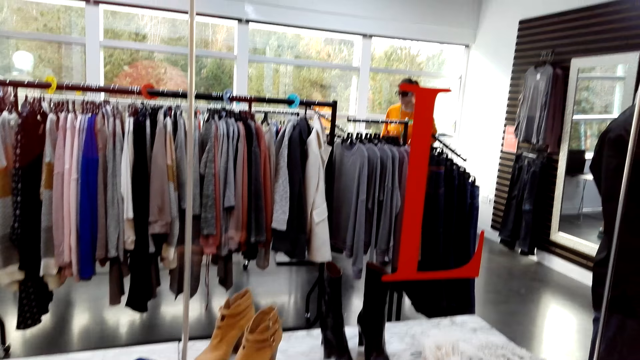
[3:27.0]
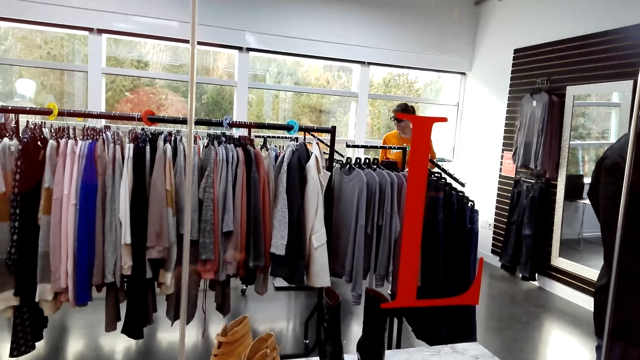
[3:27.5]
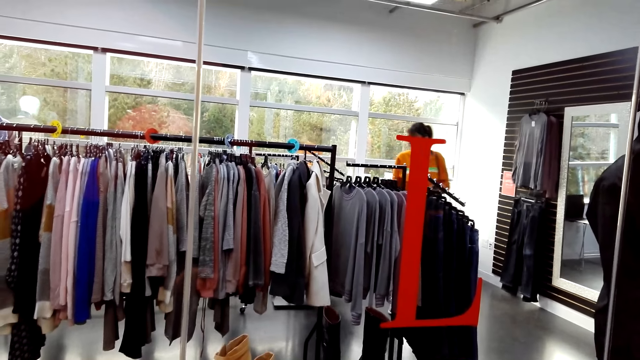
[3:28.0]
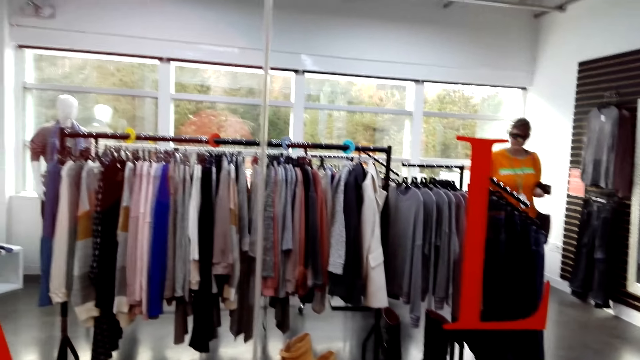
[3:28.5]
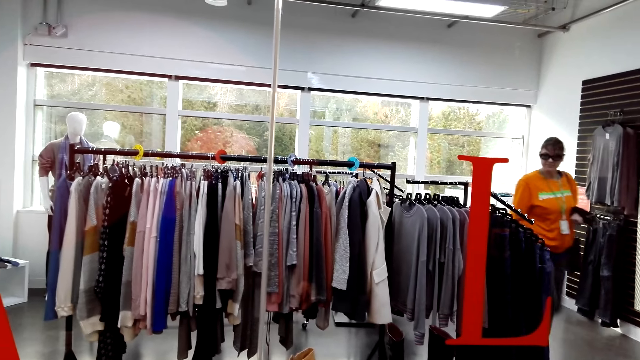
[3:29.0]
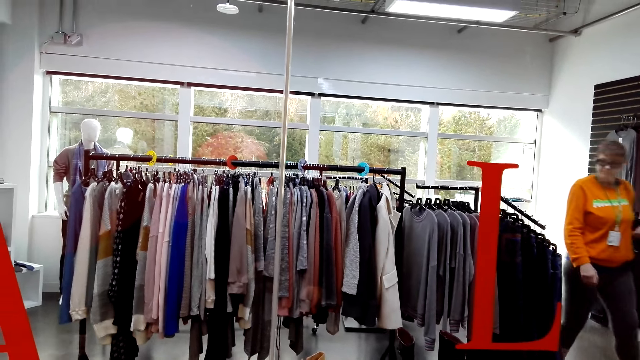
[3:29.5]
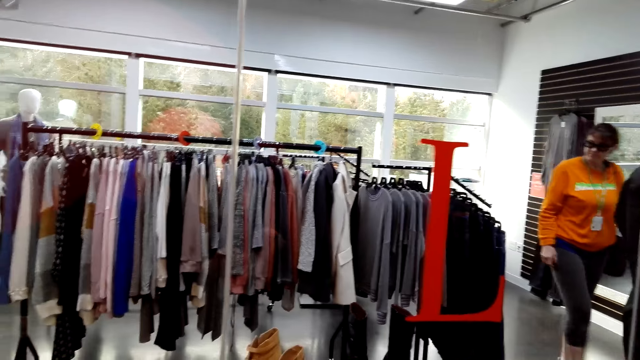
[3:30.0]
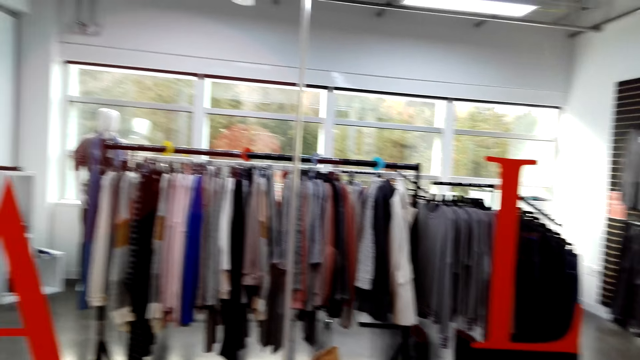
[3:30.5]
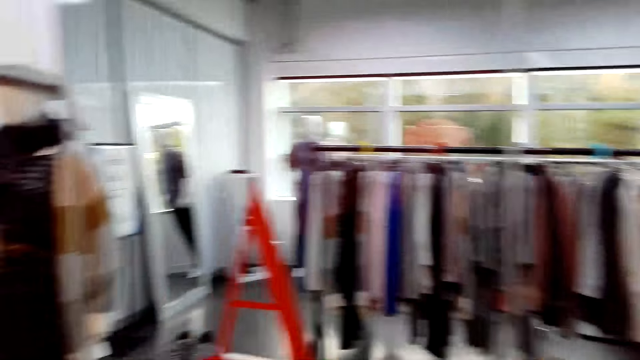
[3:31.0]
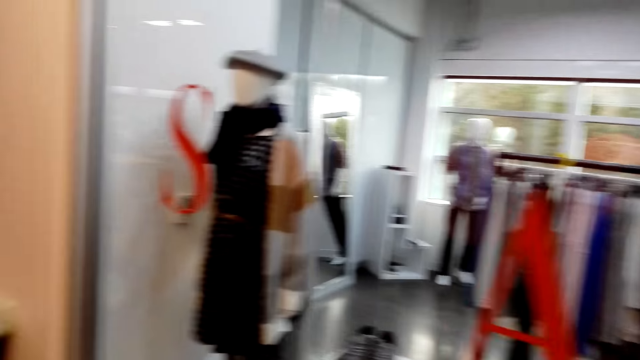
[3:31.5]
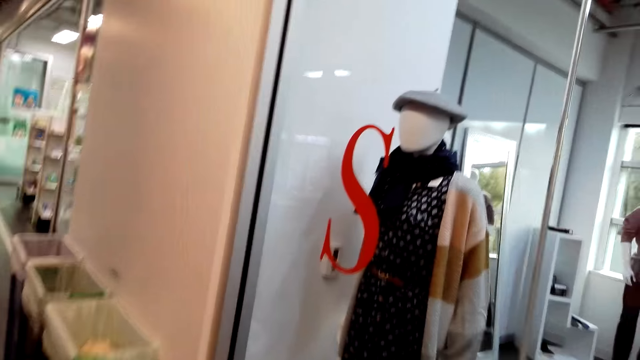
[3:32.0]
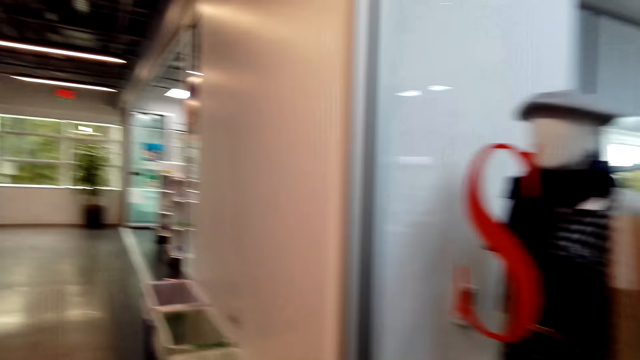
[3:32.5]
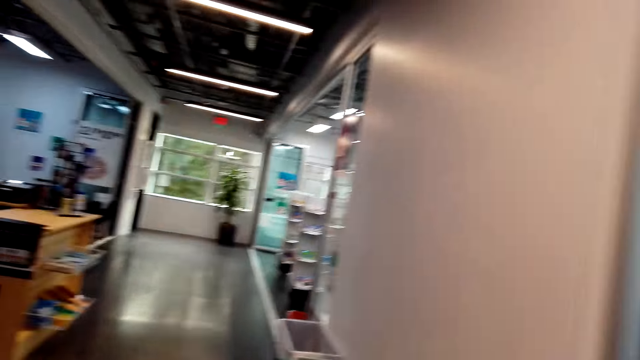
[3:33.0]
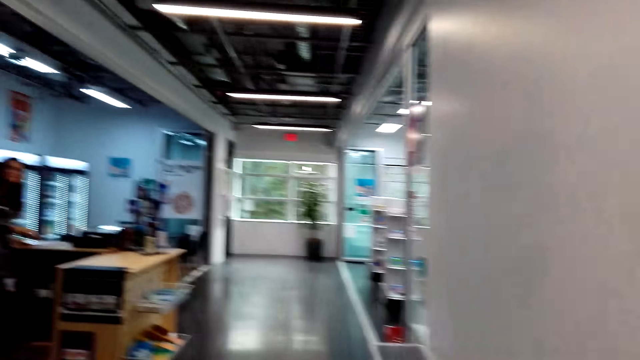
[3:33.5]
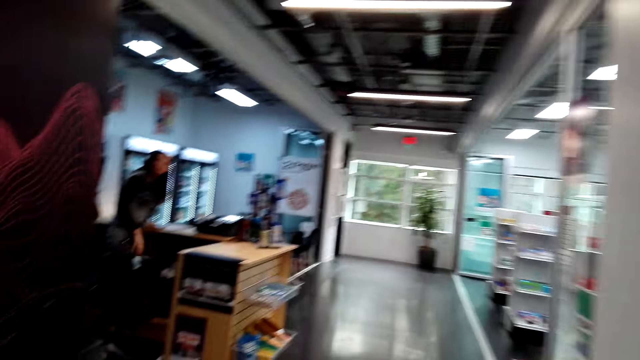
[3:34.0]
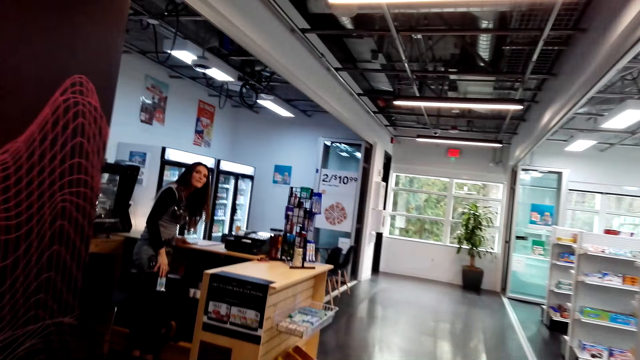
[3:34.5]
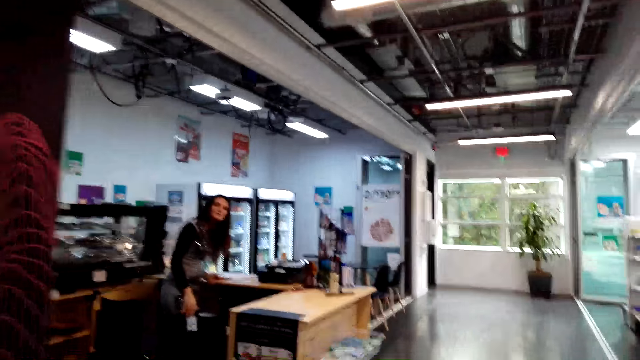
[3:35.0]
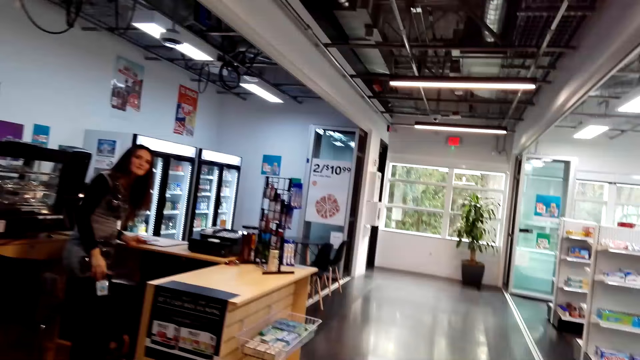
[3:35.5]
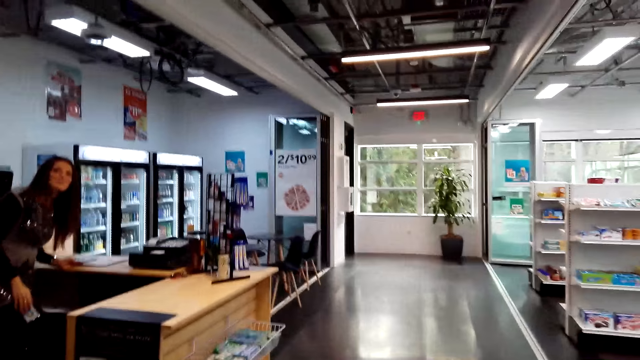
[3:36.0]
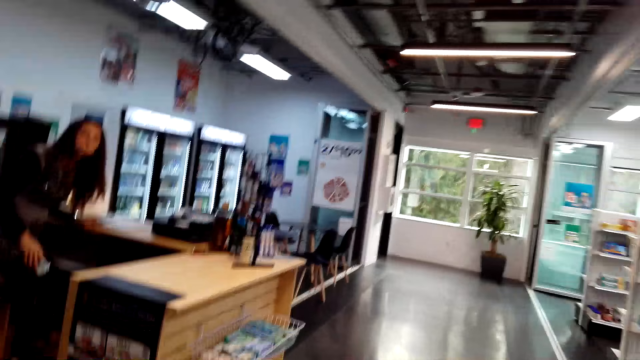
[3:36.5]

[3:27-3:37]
The camera wearer turns around. A woman converses. The camera wearer walks around the supermarket.

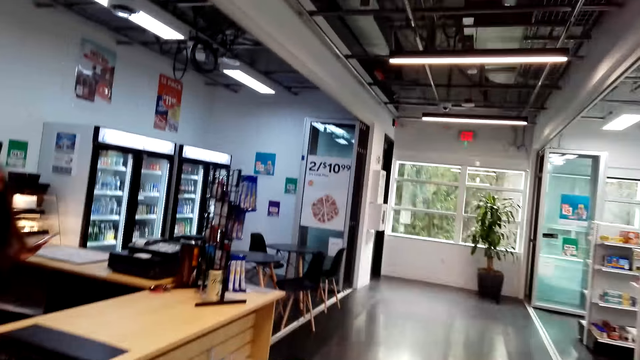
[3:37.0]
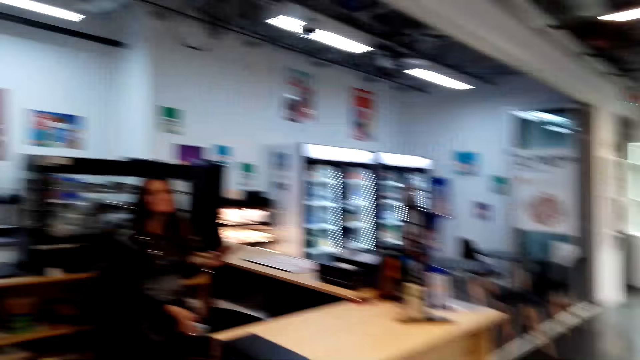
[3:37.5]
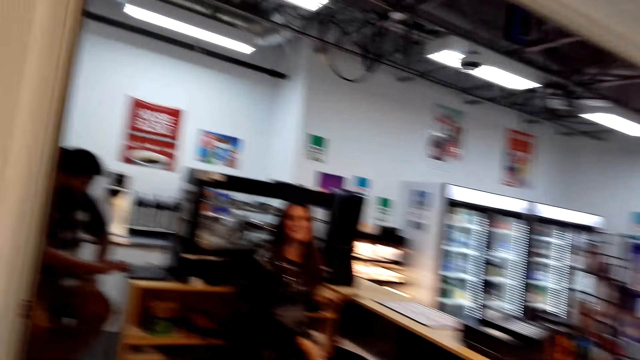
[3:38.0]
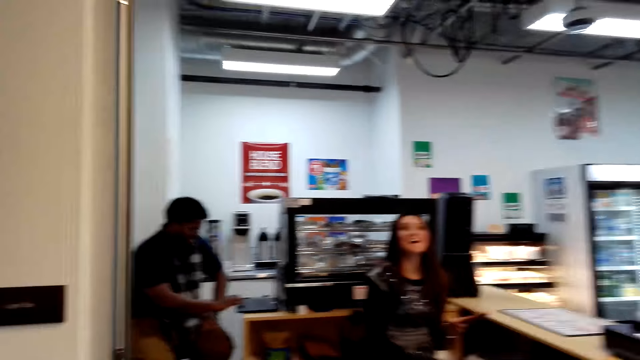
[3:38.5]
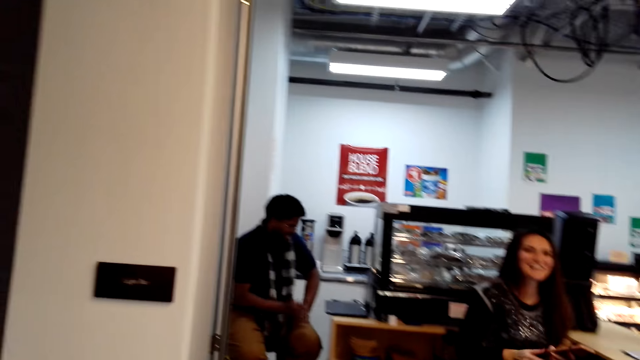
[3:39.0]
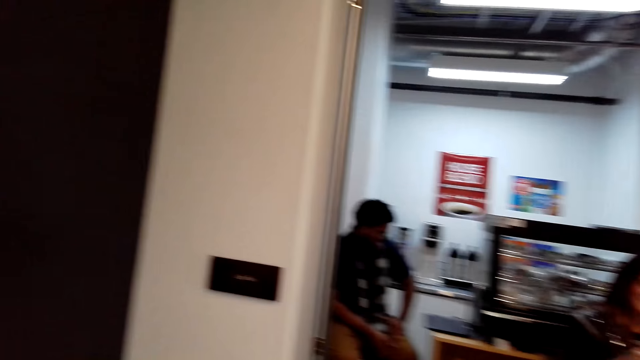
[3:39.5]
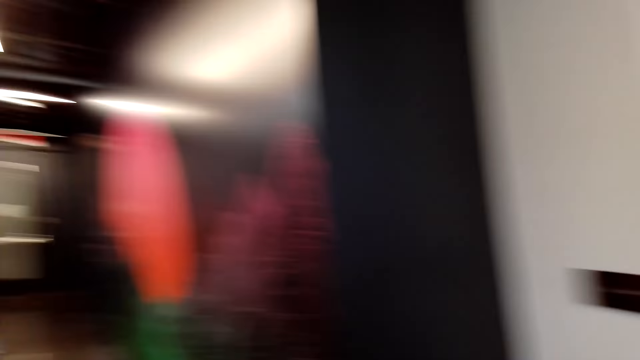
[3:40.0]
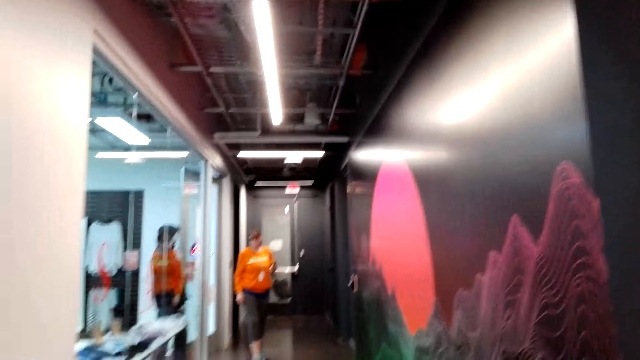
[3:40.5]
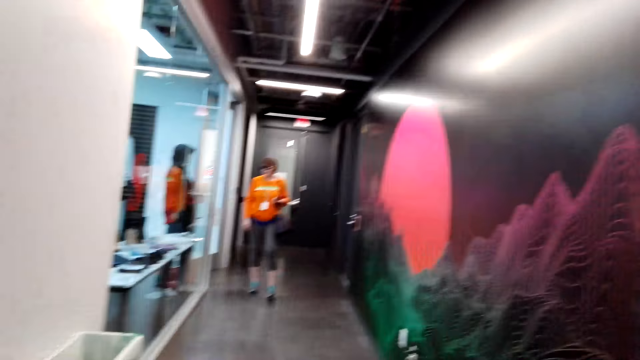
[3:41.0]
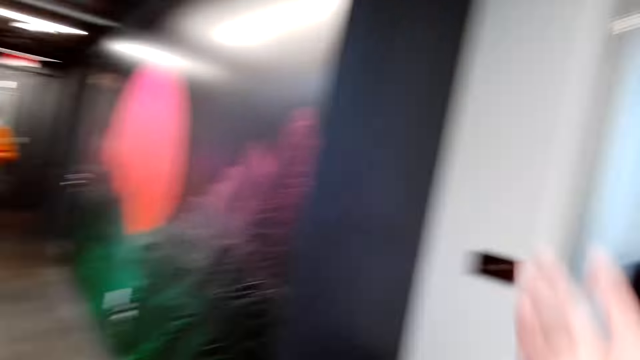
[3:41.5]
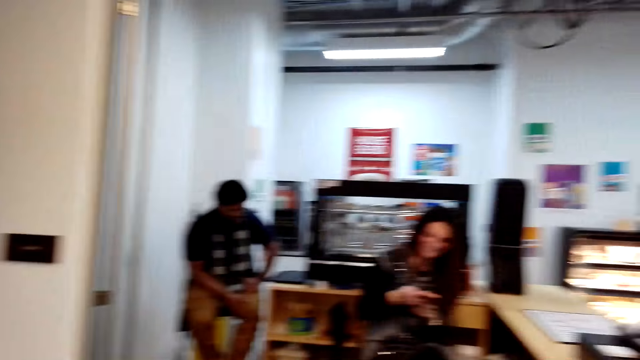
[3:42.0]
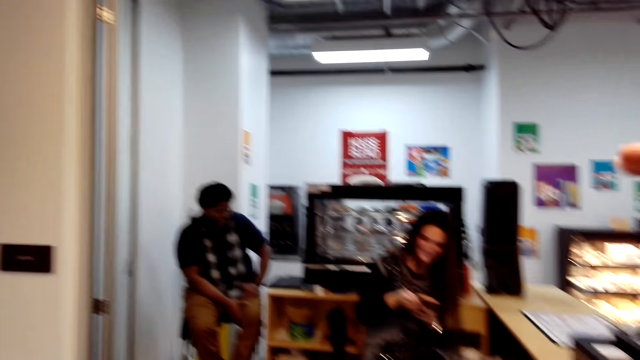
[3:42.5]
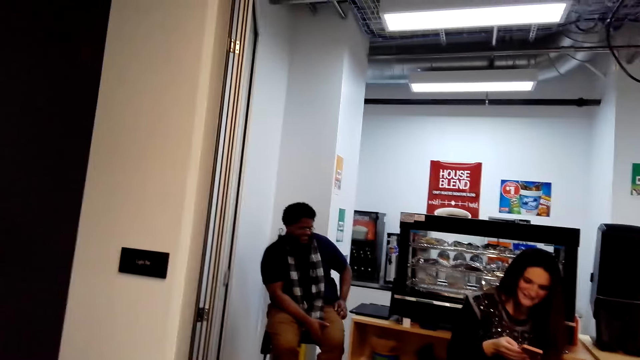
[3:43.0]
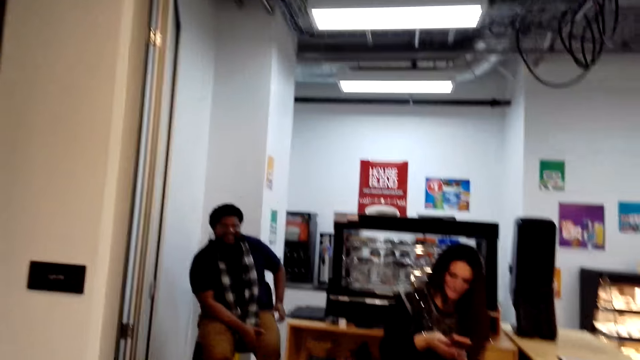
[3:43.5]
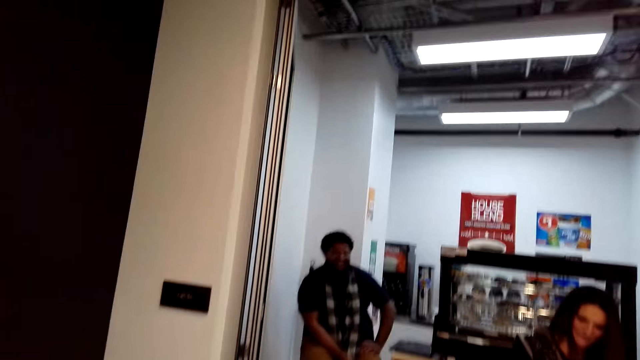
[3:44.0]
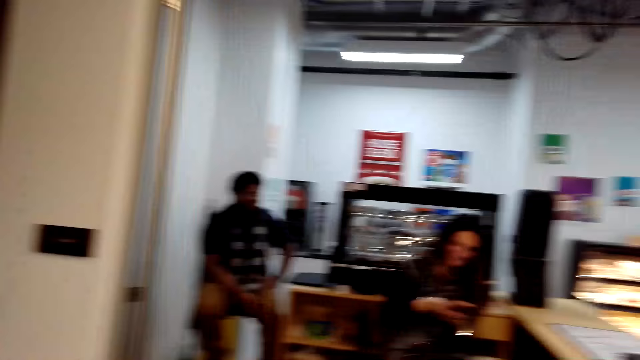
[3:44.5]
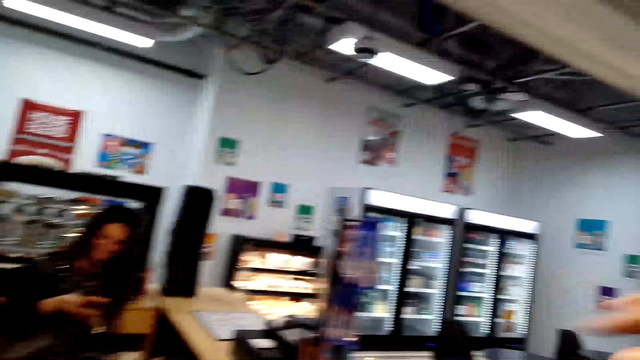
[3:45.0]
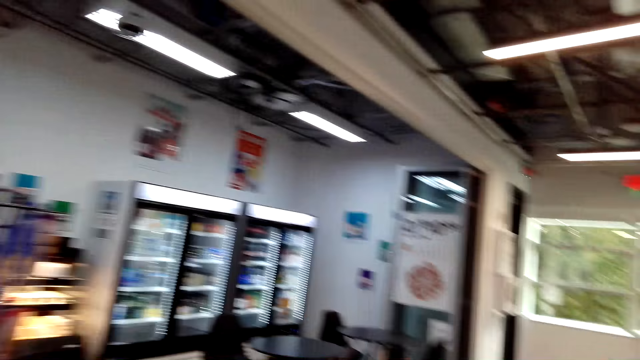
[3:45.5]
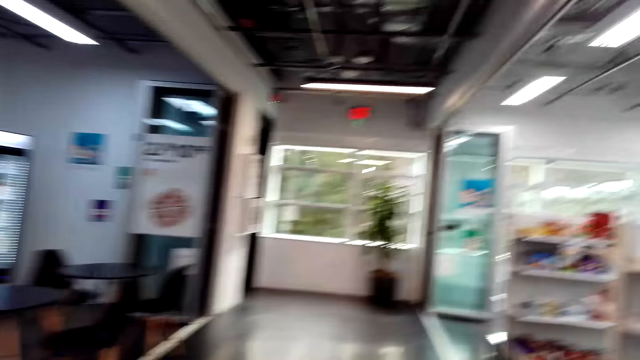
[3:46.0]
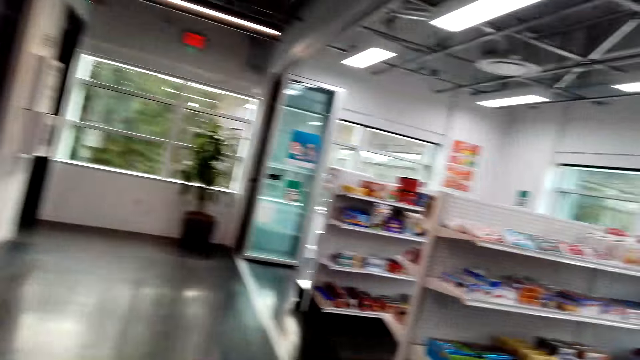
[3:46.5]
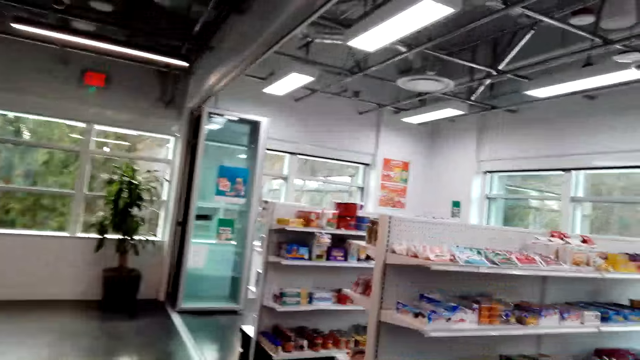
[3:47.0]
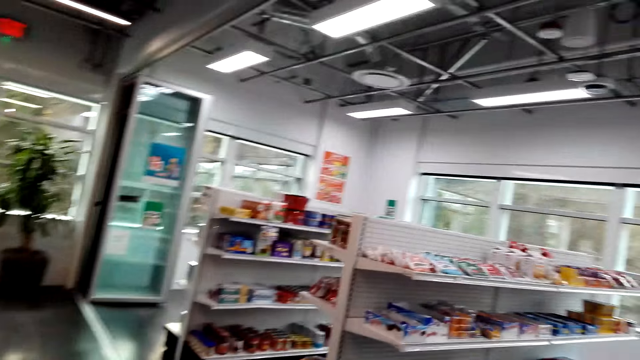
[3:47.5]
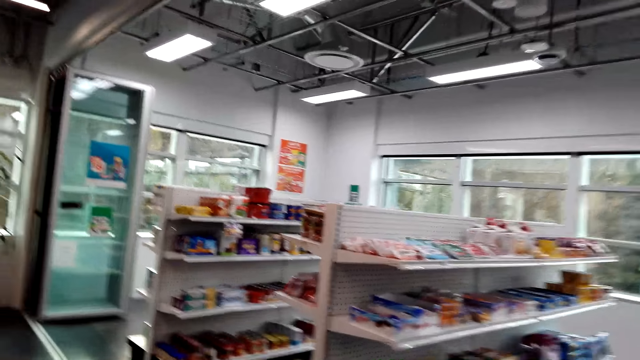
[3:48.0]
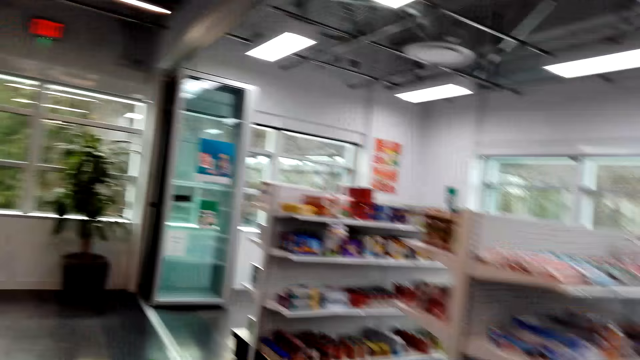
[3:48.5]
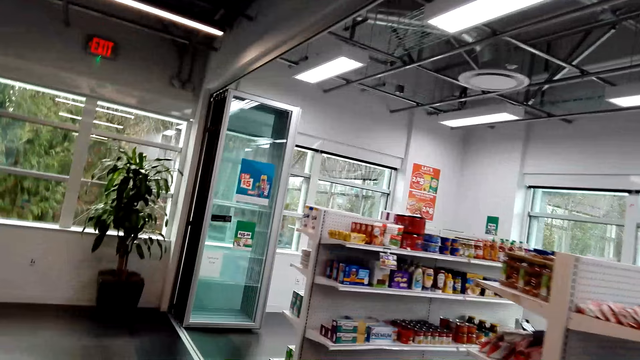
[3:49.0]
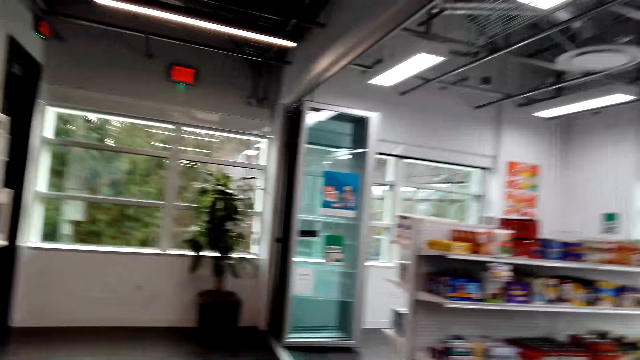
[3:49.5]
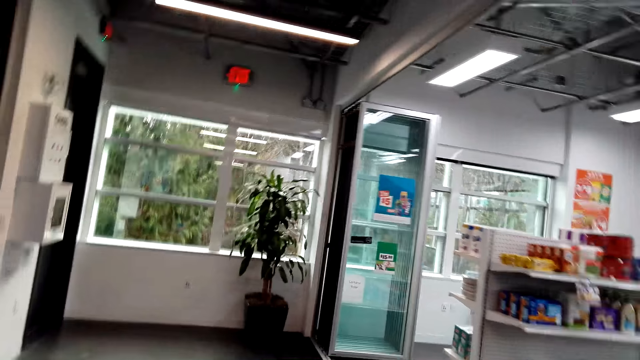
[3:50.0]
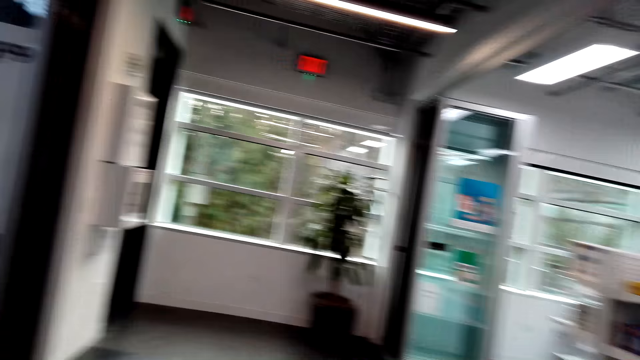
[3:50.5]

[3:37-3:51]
The camera wearer converses. A woman answers another woman. The camera wearer turns around. They look around the supermarket. They converse. They walk around.
